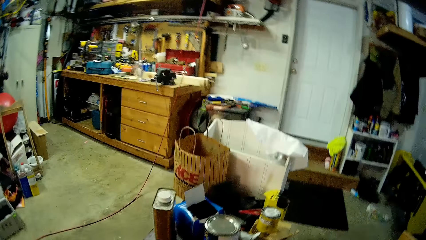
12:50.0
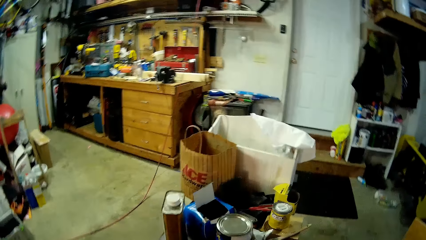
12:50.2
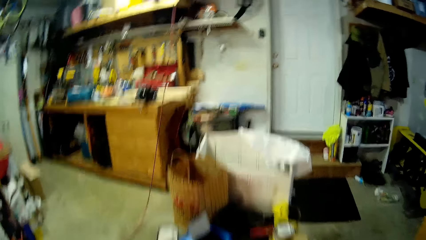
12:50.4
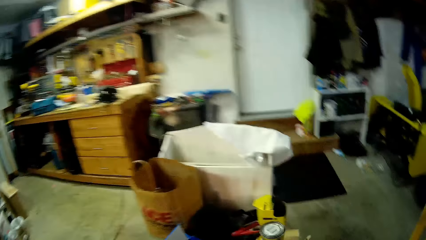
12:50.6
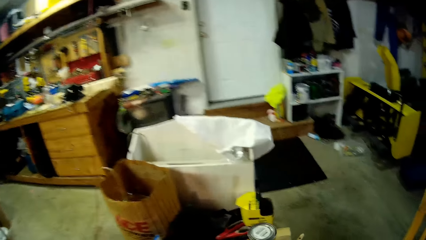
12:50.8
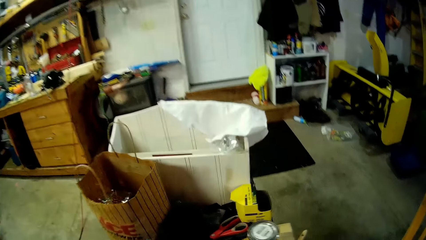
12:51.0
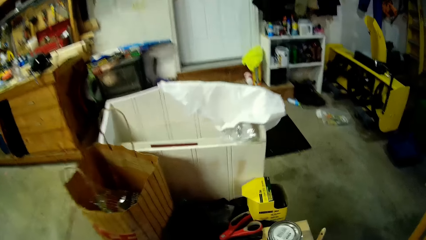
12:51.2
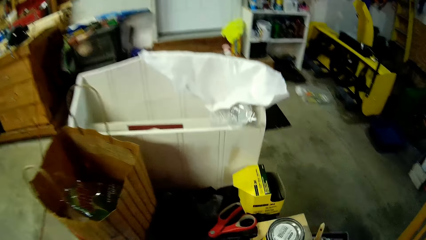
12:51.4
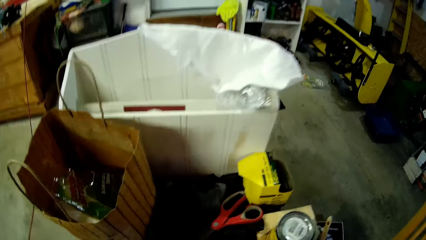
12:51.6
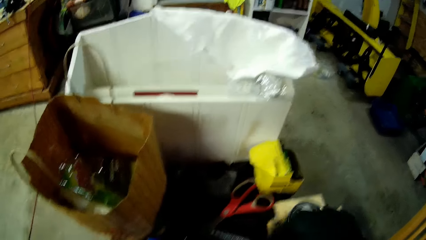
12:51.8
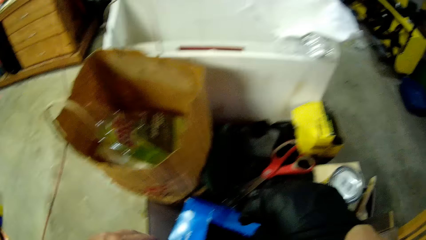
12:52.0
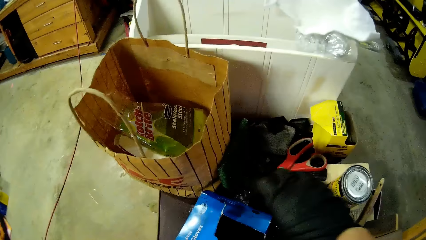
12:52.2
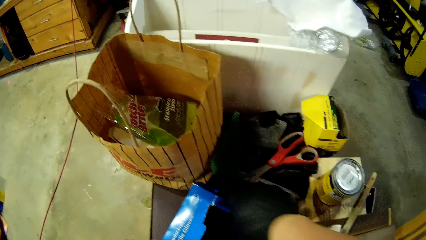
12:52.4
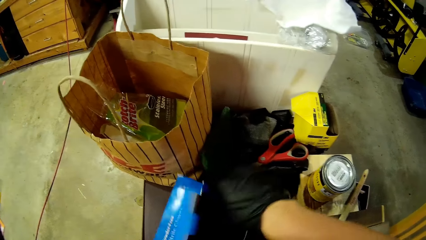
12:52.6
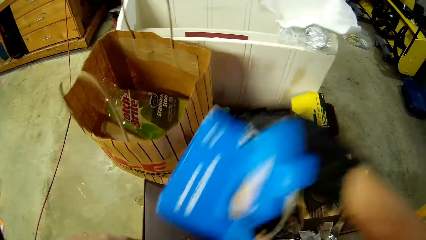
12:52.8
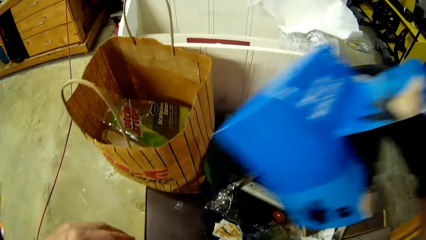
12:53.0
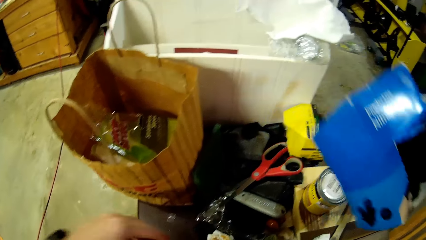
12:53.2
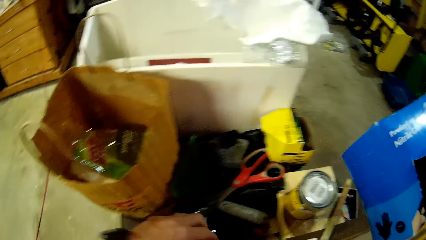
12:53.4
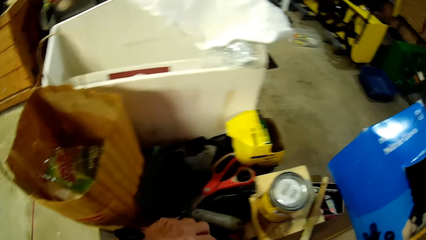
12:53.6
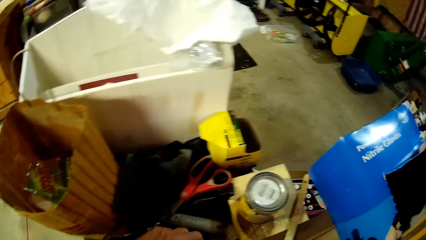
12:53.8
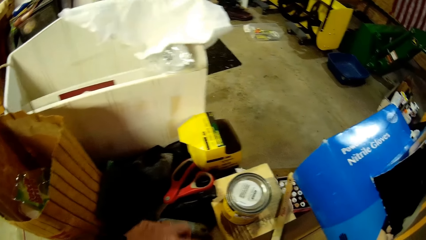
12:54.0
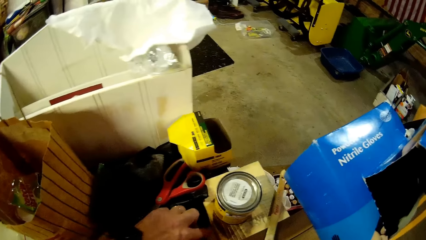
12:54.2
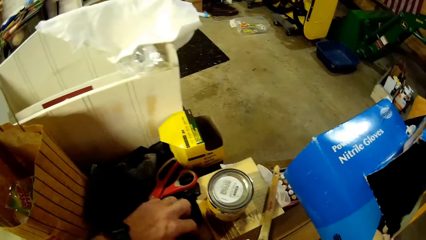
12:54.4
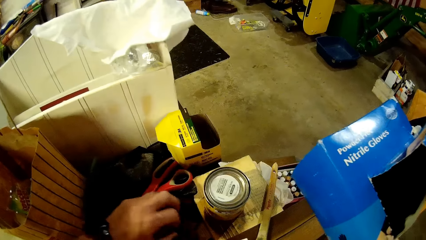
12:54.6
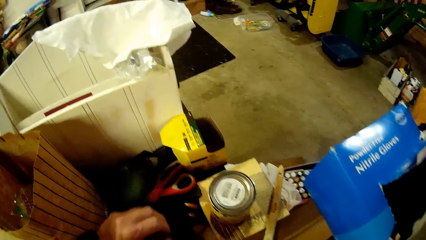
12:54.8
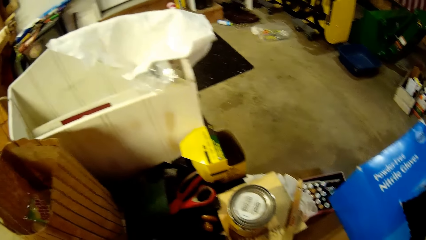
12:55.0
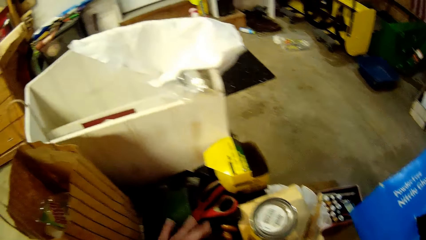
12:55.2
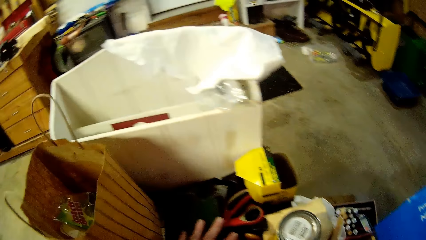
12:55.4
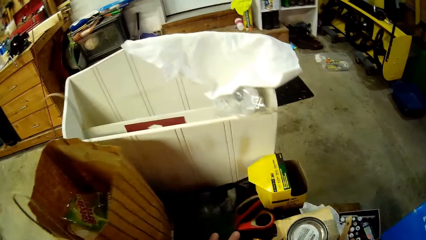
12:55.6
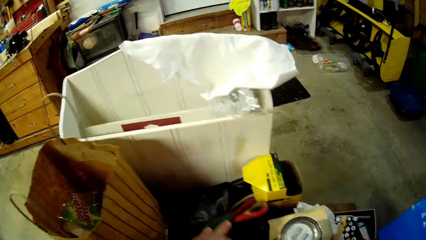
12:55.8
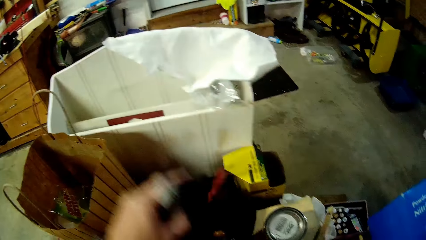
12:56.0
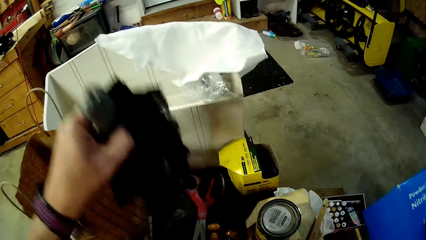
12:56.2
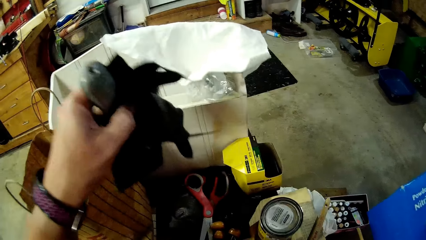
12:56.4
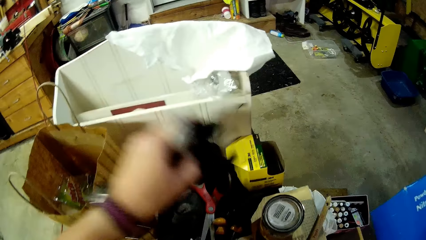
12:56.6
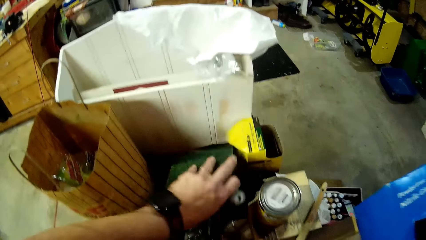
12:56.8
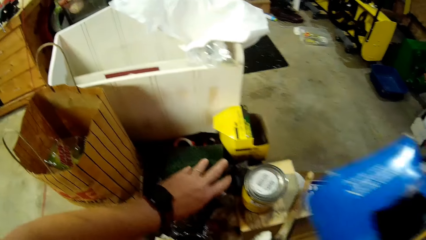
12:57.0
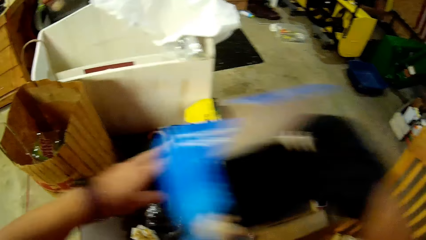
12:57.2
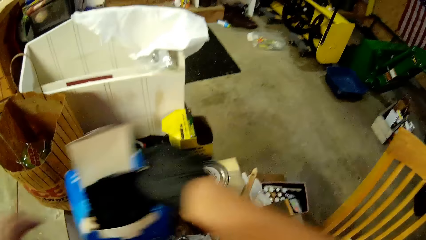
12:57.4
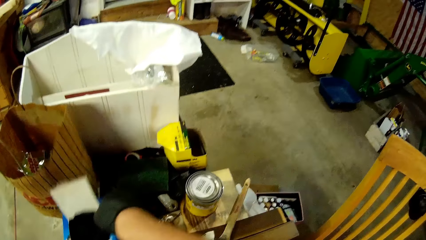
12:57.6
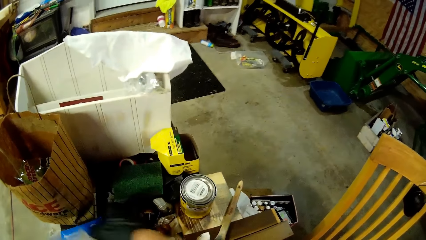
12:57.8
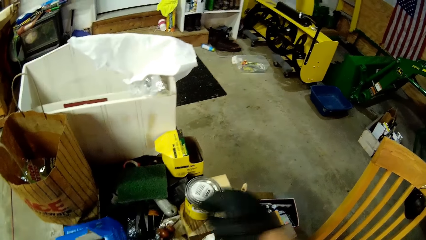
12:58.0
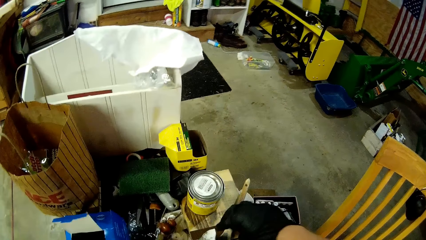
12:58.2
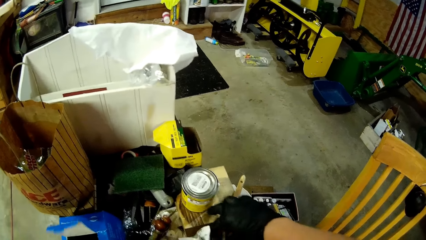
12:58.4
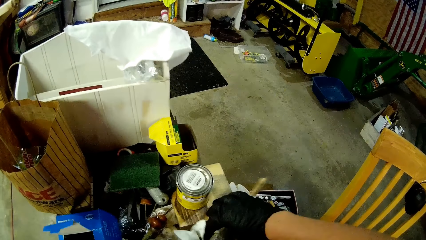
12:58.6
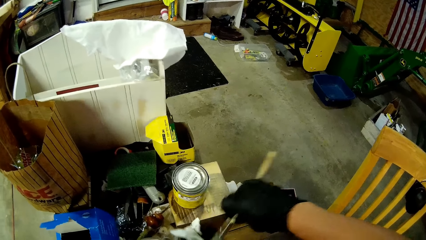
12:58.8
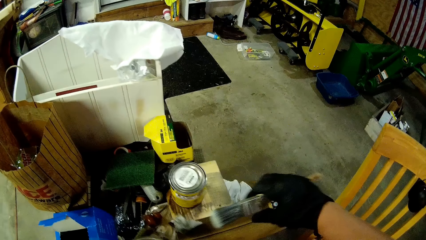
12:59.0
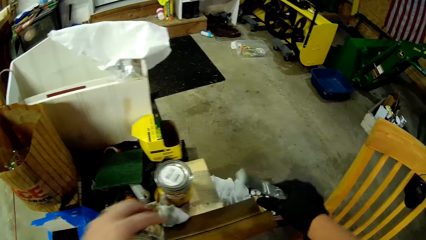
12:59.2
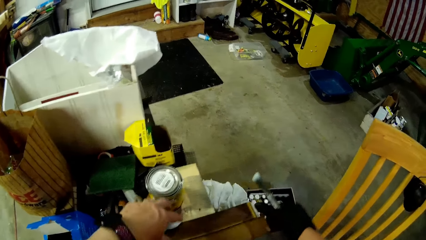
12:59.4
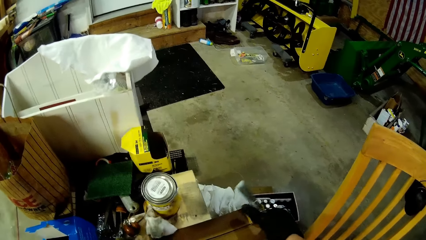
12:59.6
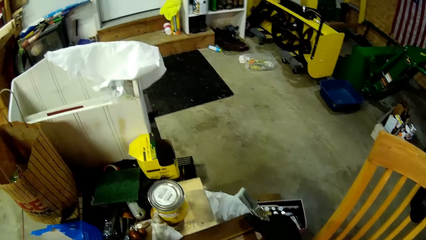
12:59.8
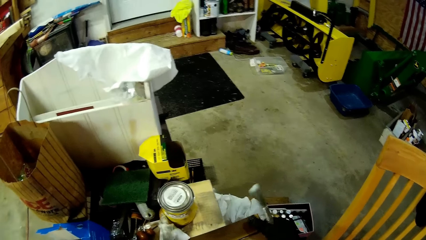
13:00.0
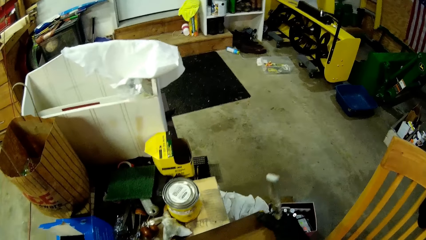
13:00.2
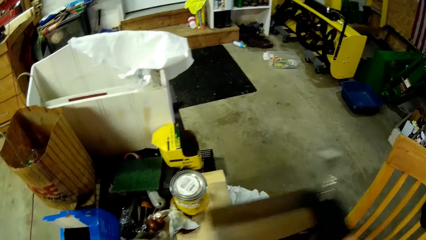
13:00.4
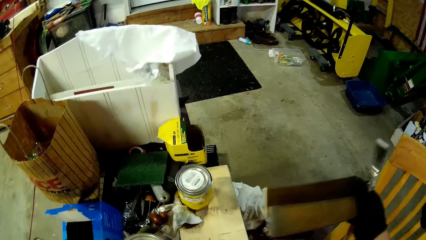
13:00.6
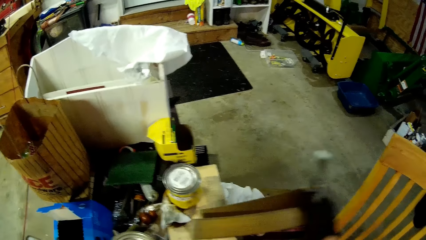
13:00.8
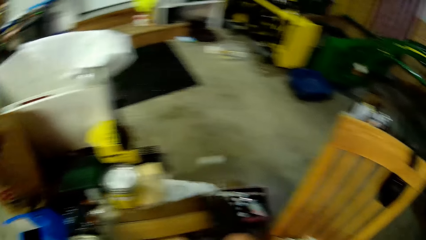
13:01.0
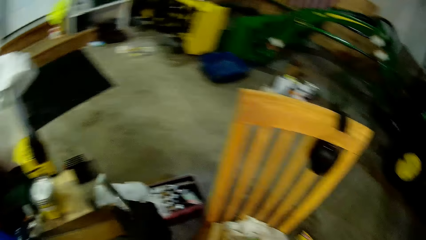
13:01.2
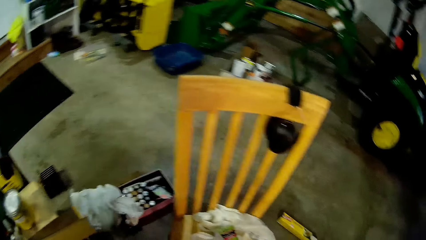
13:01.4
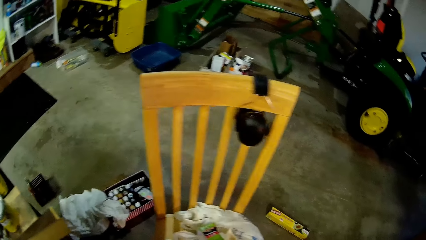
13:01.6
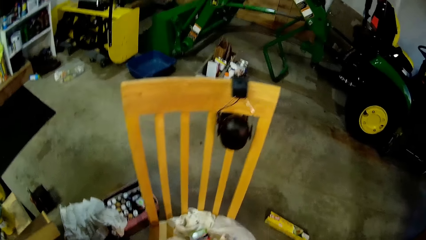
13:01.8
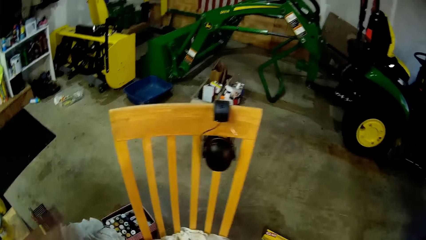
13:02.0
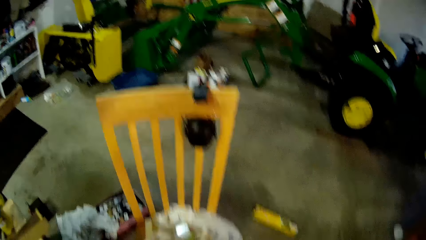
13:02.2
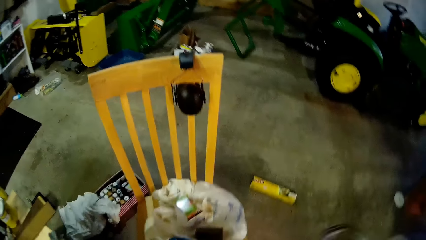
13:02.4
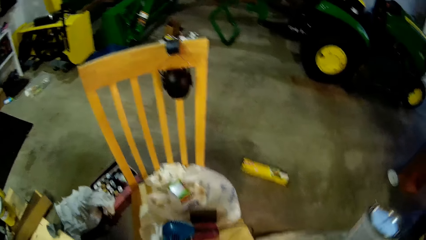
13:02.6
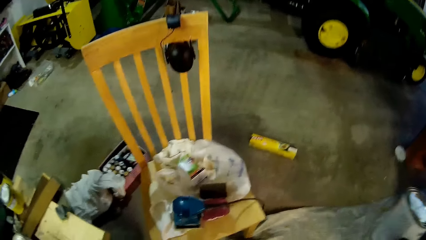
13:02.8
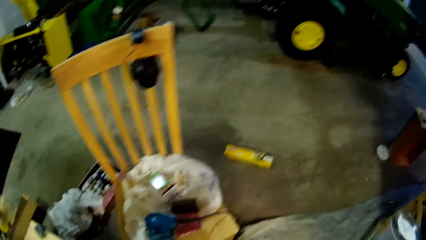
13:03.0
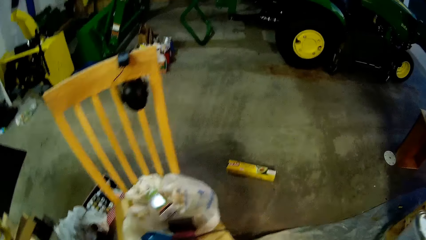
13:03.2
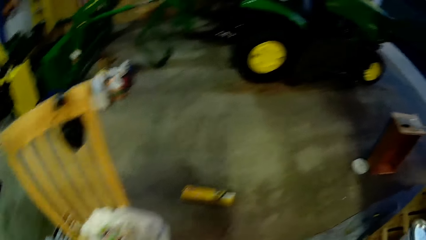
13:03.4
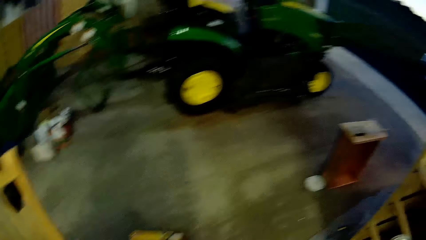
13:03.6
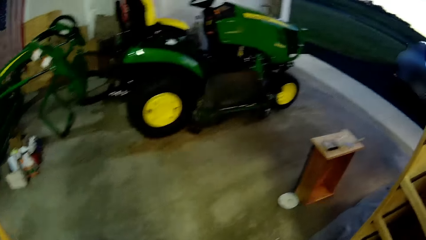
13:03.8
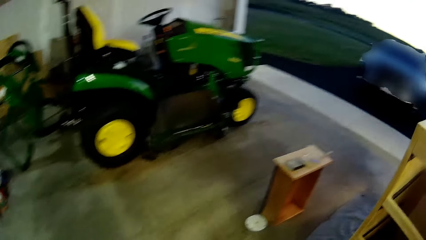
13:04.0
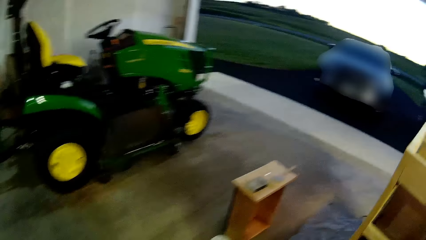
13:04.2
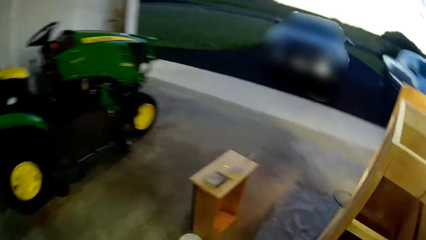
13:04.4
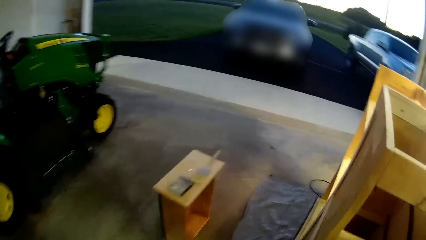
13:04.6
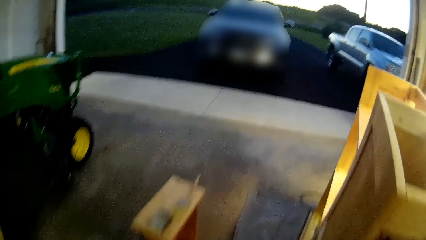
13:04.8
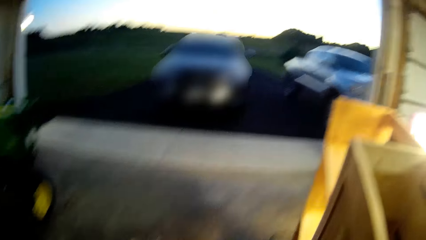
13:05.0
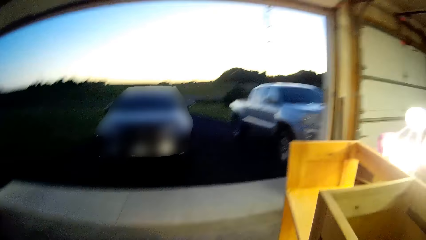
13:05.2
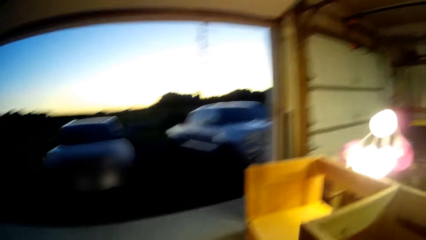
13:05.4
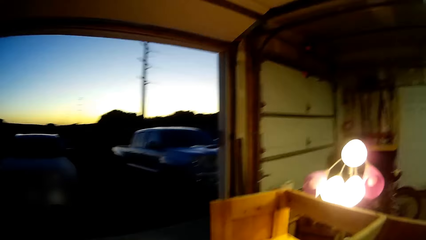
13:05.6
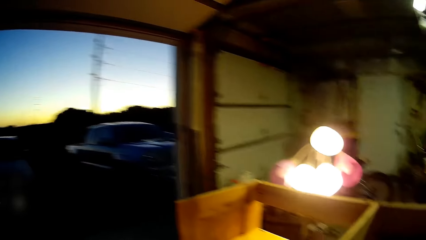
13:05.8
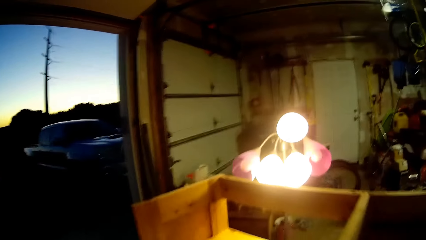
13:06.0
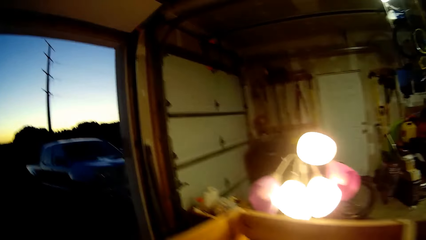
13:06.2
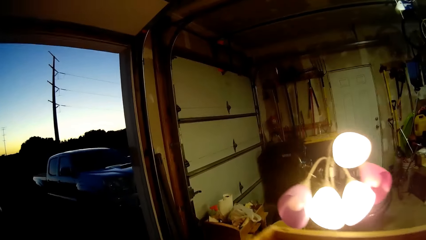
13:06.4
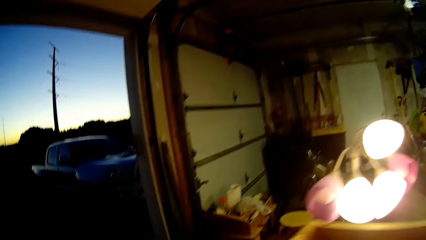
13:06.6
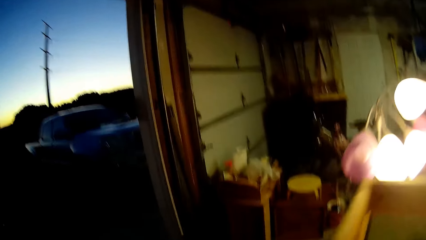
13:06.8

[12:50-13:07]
The camera wearer looks inside a bag on the table. They pick up a box on the table. They search through the items. They touch items on the table with the left hand, pick up items on the table with the left hand, and put down items on the table with the left hand. They put down the box on the right hand. They pick up the paintbrush with the right hand. They pick up some wooden pieces with the same right hand. They put down the wooden pieces. They look around and walk.
